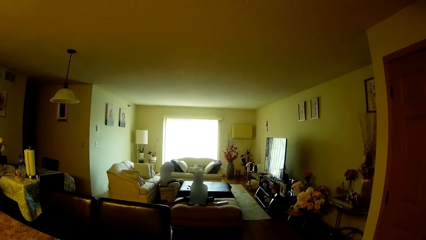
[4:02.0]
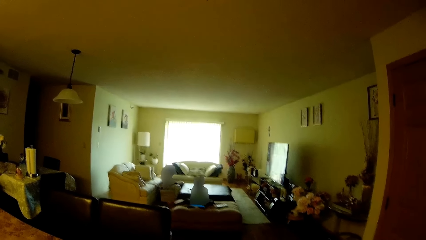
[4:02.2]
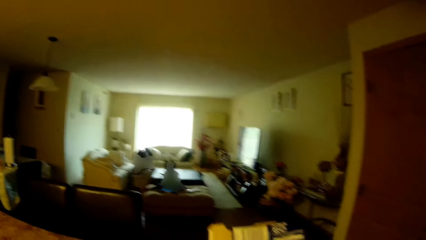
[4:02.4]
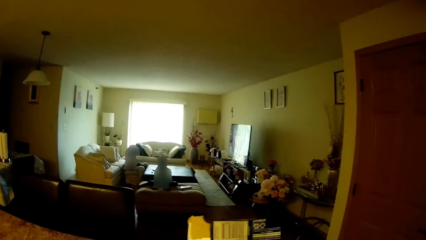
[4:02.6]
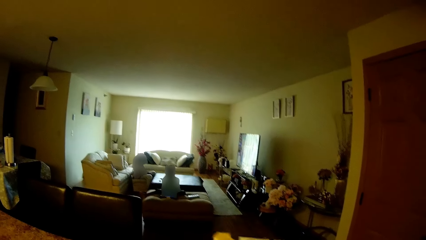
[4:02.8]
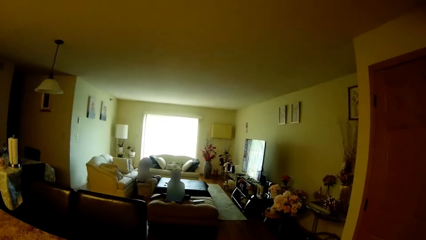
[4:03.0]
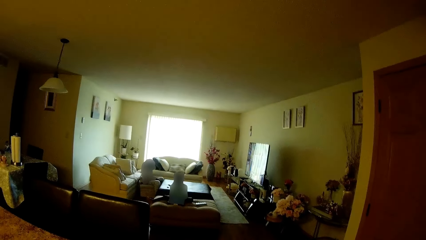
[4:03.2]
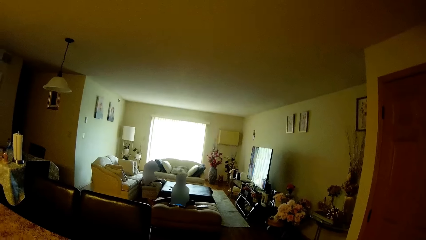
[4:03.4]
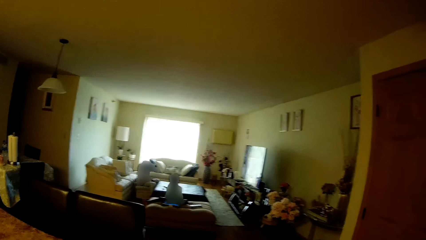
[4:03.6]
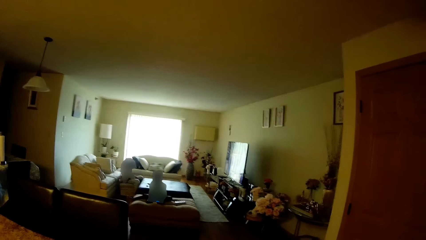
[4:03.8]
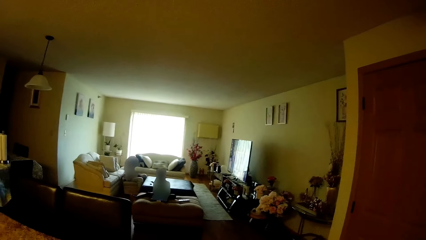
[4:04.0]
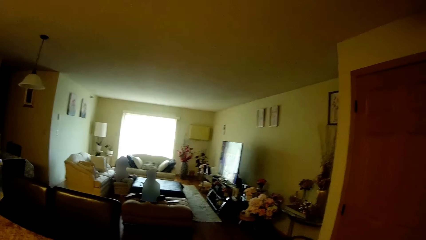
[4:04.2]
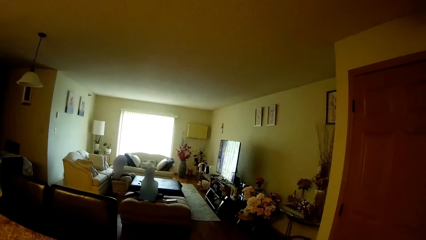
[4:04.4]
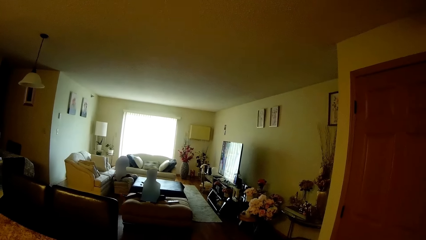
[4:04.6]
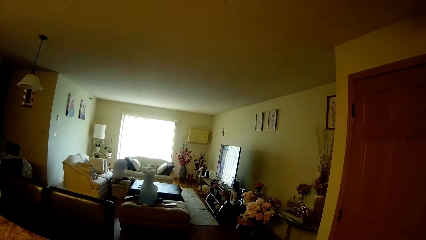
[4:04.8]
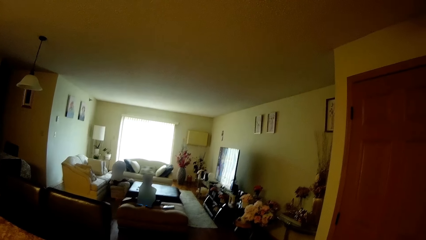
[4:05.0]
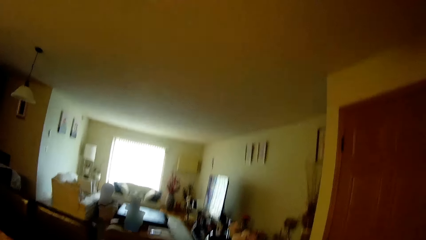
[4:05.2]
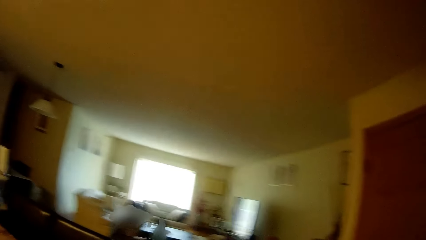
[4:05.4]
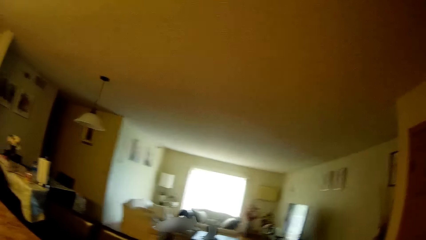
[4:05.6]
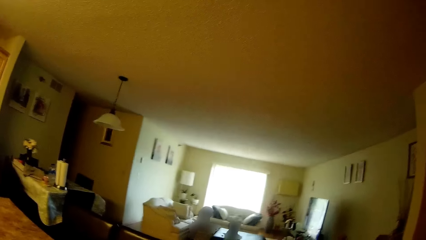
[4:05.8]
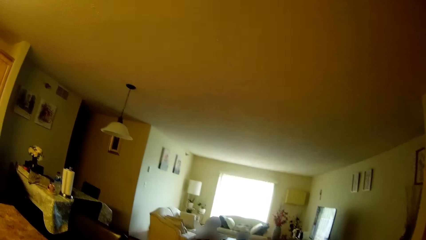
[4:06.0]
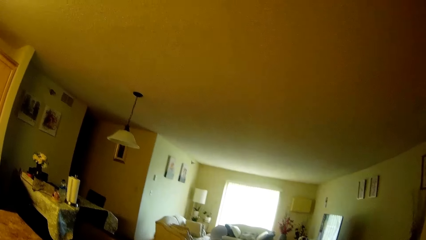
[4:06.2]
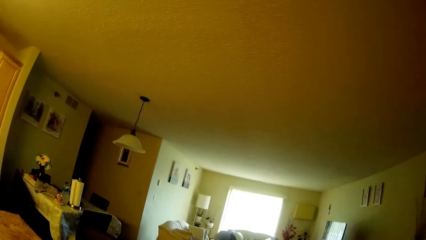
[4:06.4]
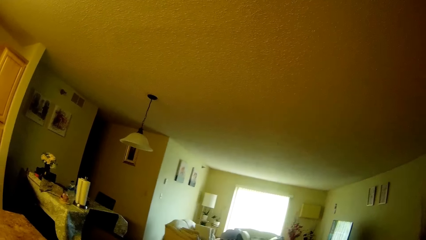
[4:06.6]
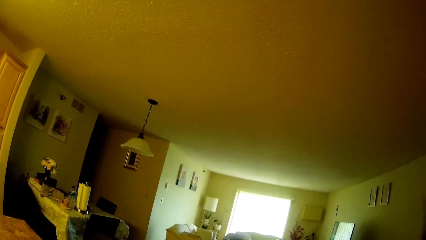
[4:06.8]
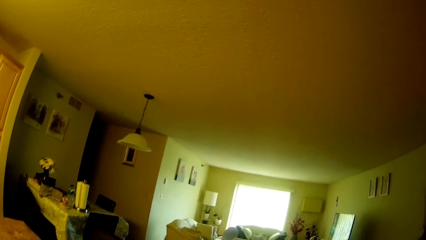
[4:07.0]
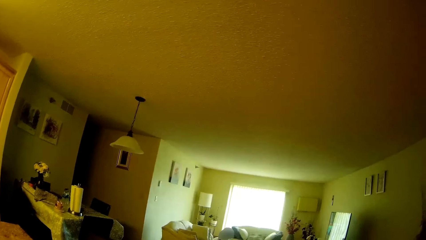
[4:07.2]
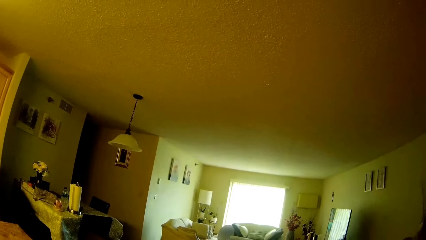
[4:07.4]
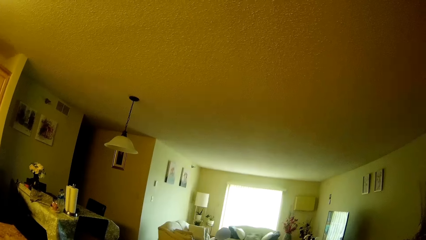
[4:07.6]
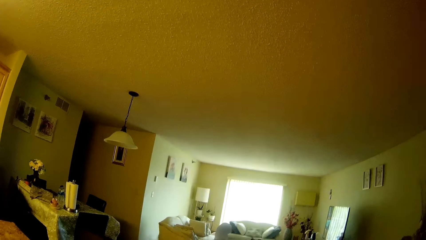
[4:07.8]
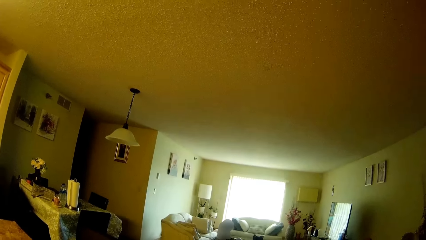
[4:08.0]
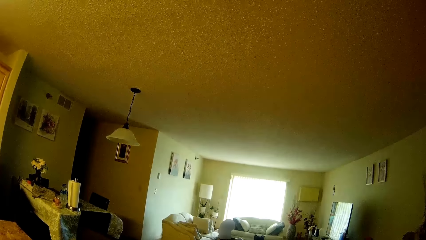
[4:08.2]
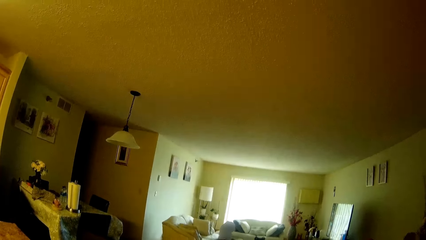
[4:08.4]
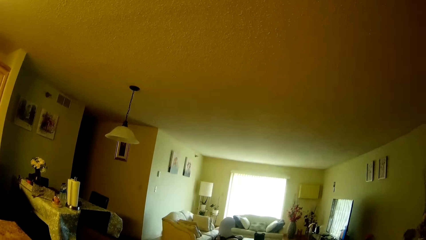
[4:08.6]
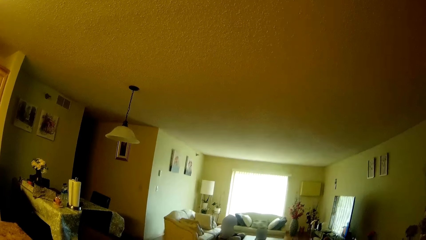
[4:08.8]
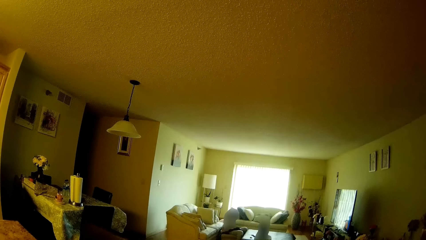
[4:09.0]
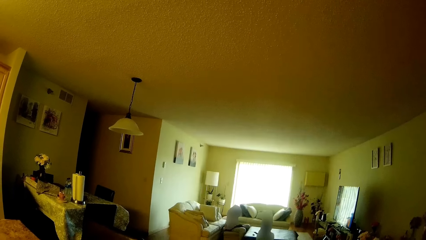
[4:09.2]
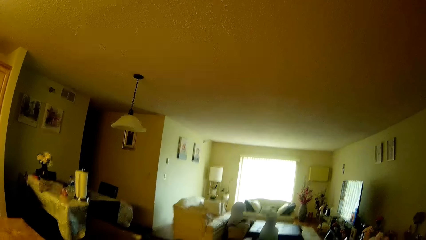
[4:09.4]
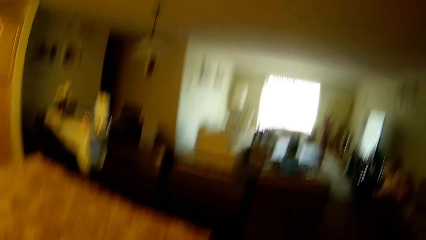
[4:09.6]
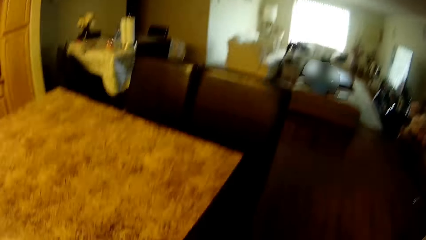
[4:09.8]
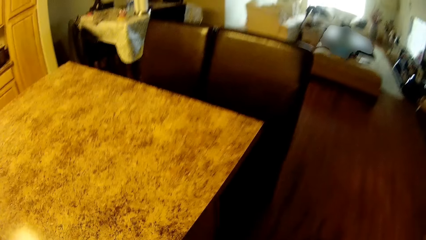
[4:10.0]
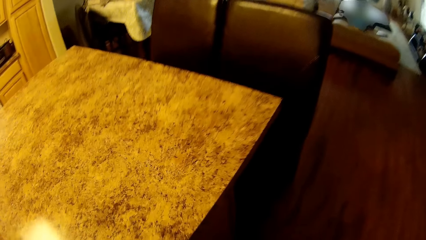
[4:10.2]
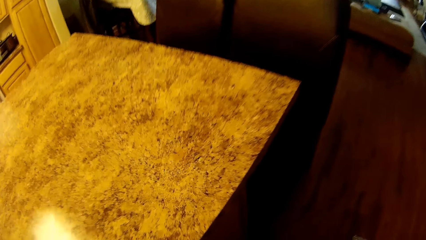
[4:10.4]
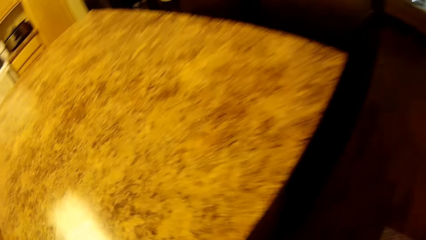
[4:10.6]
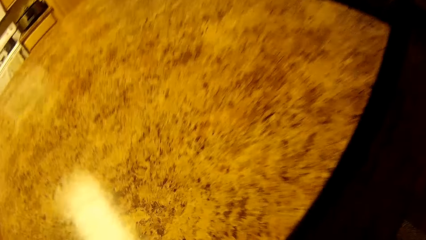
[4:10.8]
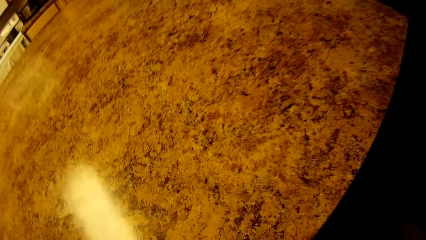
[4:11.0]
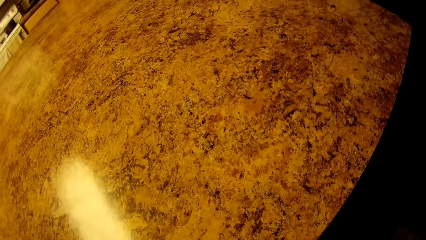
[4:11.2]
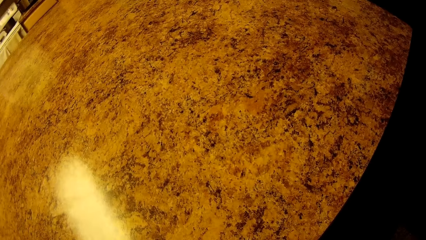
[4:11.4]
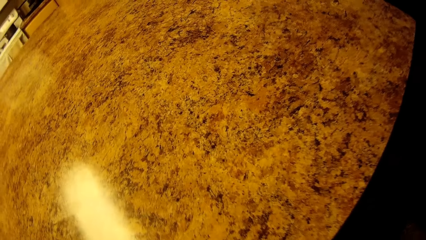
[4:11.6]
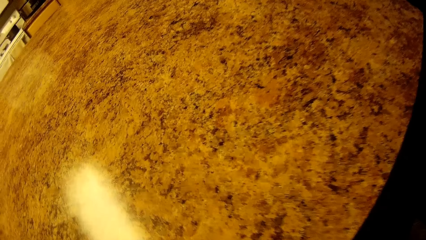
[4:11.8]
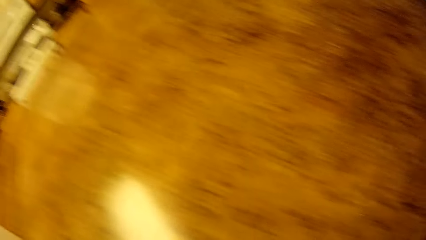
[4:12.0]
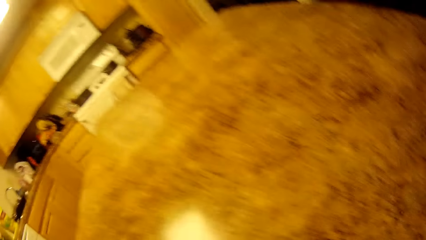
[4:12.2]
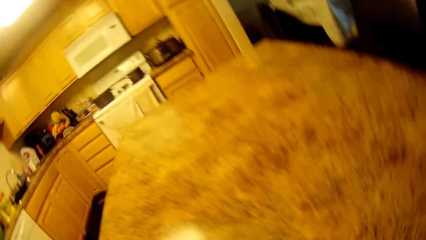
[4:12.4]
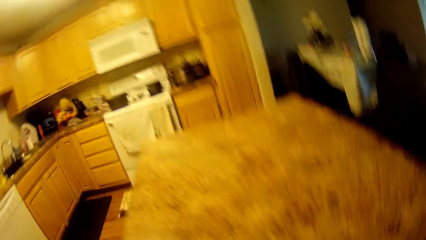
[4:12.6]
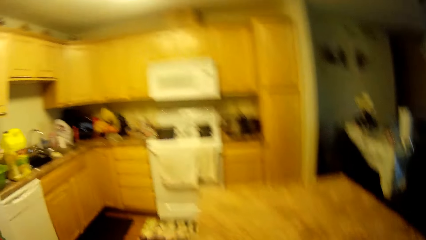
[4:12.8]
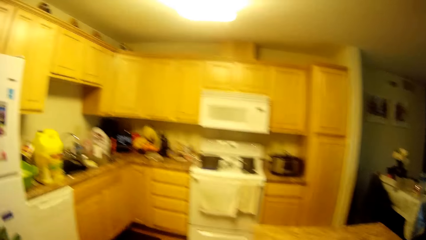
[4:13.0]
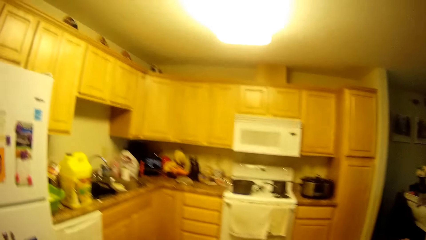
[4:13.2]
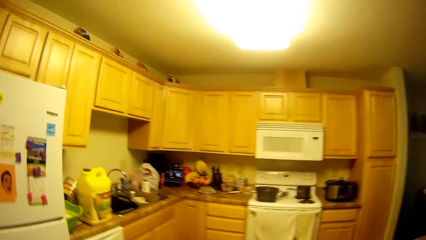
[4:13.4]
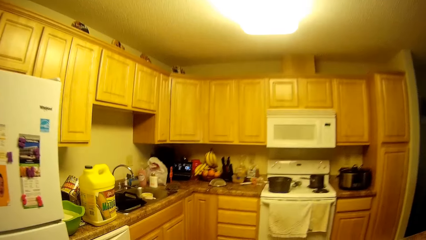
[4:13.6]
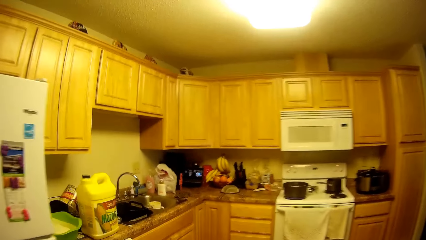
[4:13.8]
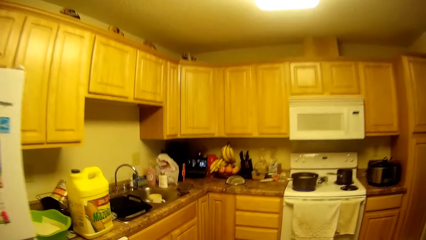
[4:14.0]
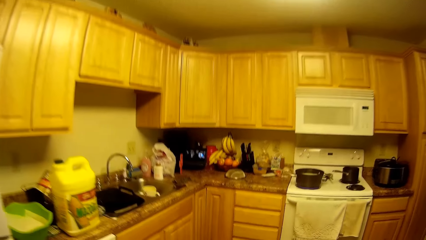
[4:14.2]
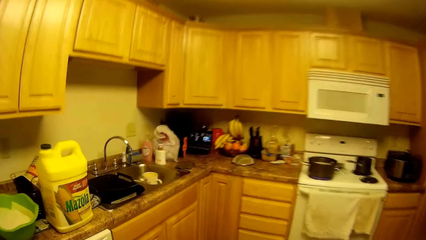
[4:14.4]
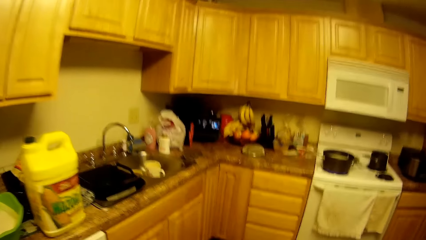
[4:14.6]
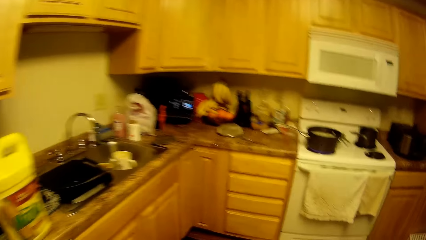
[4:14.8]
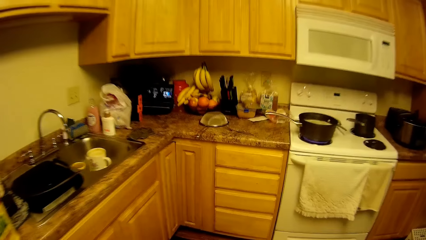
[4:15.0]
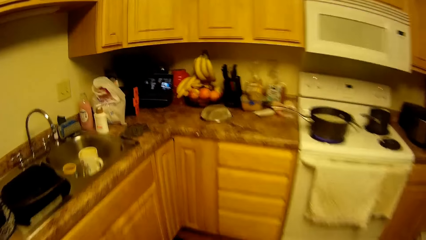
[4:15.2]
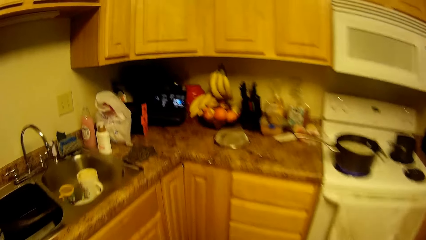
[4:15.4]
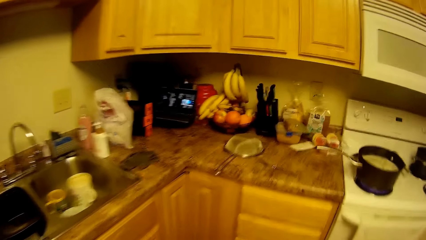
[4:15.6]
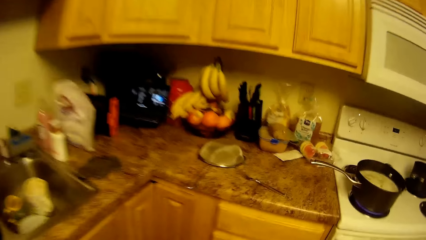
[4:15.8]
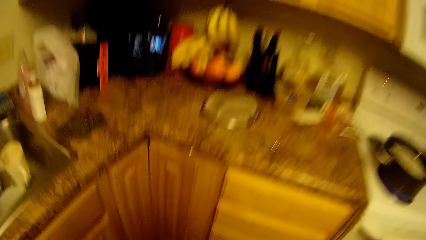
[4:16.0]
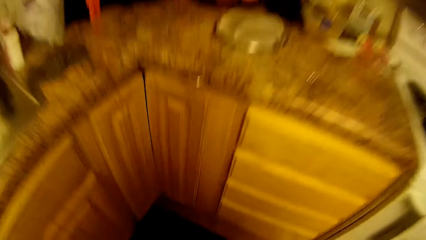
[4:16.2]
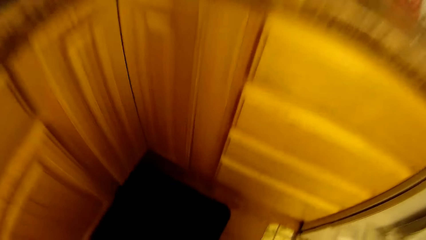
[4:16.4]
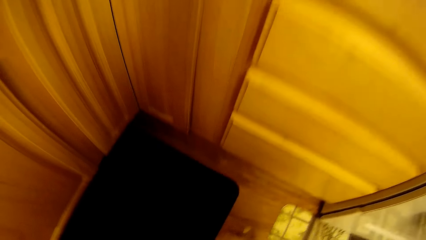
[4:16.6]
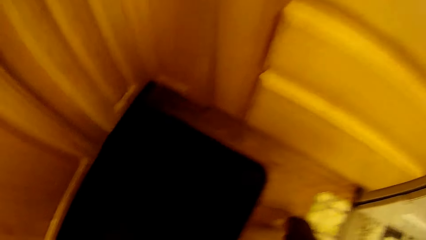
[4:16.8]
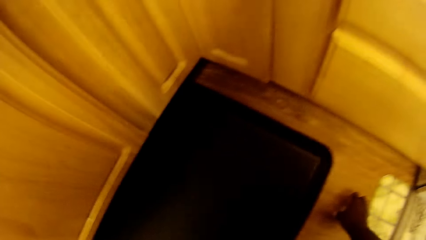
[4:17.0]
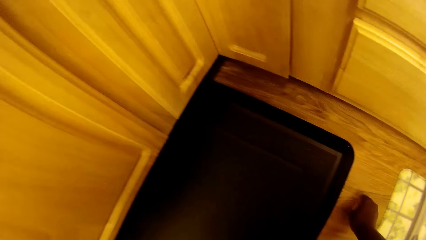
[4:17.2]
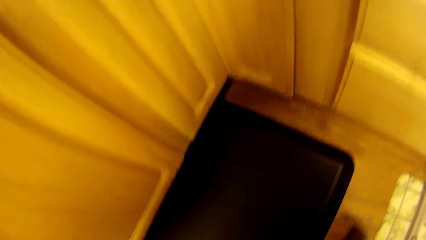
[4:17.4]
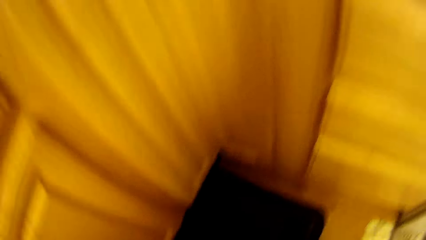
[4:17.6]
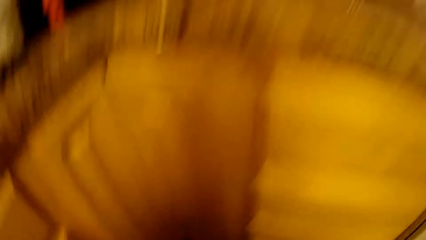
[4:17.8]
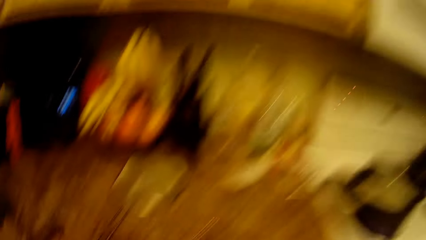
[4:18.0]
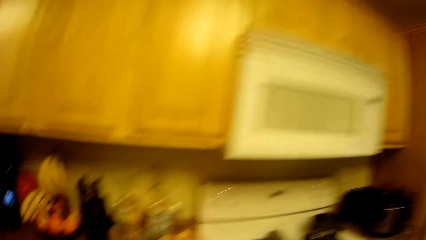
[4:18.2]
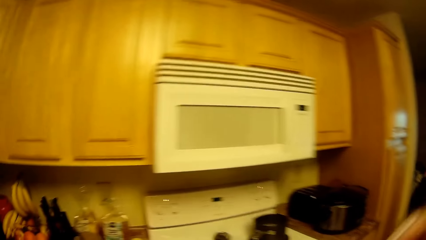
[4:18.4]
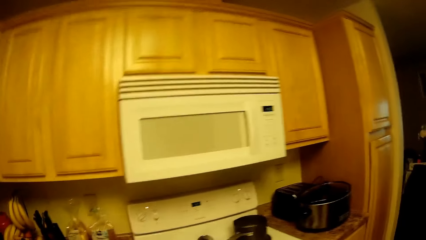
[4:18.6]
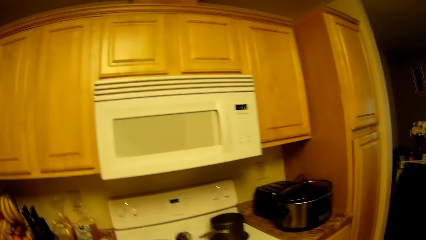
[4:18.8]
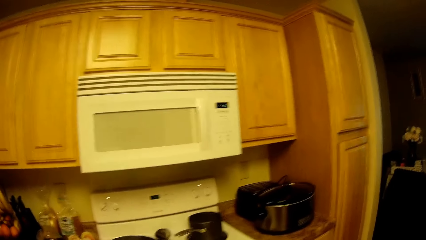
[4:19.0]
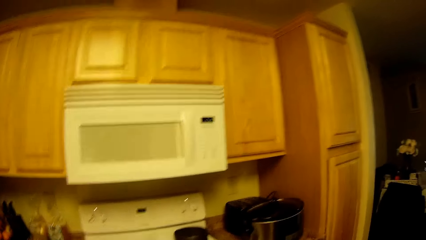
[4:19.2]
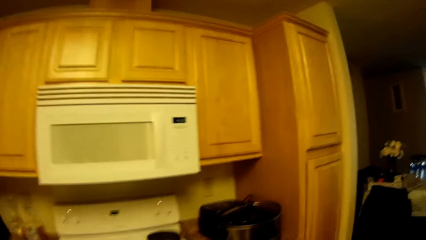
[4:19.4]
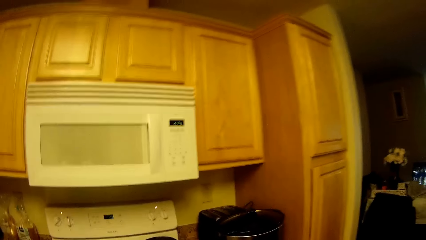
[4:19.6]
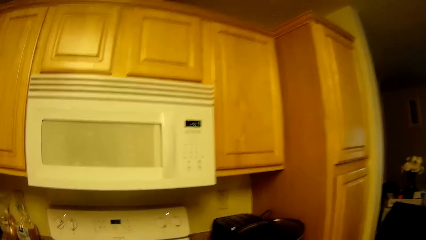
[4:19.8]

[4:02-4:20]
The camera wearer holds something with both hands. She interacts with the girl. She places something on the table. She turns towards the countertop. She walks towards the countertop. She picks up dirt from the floor with her right hand.
